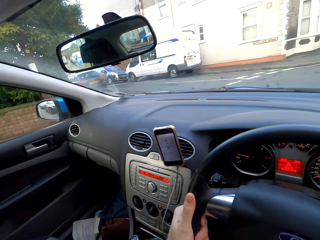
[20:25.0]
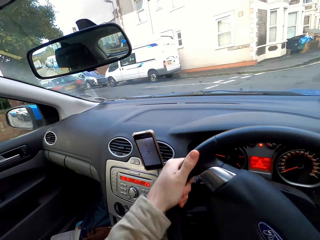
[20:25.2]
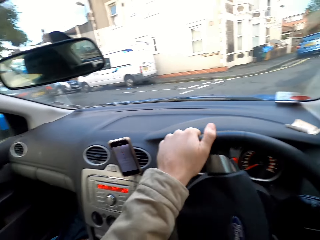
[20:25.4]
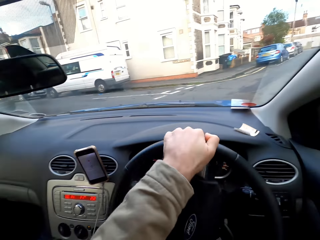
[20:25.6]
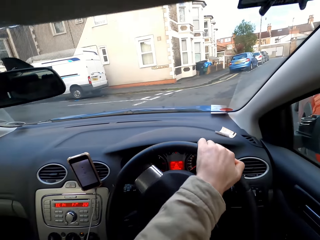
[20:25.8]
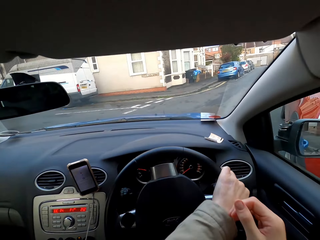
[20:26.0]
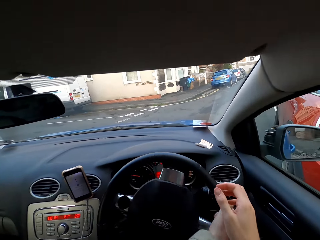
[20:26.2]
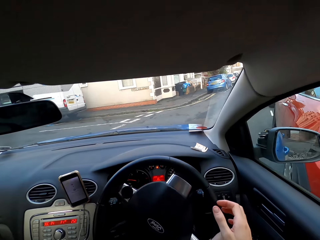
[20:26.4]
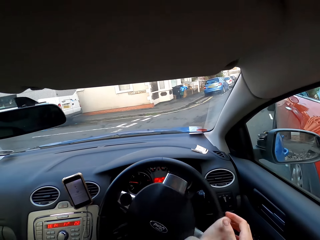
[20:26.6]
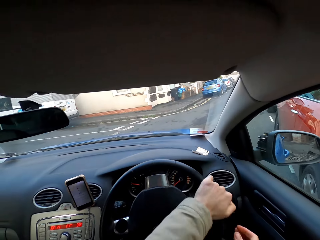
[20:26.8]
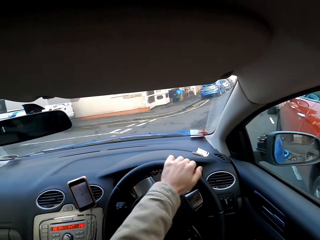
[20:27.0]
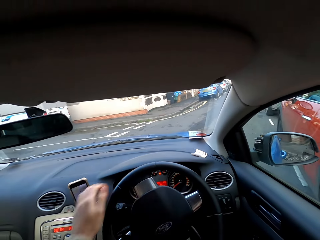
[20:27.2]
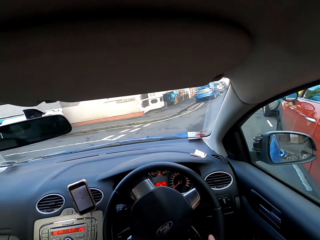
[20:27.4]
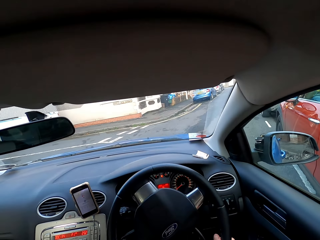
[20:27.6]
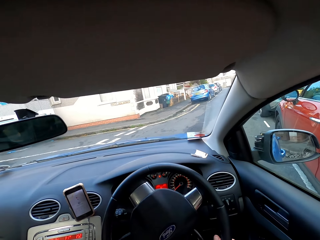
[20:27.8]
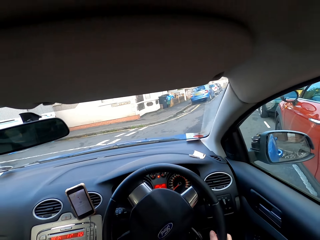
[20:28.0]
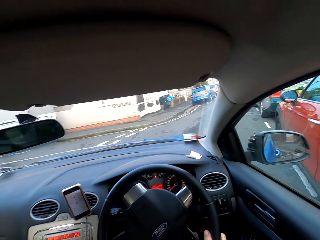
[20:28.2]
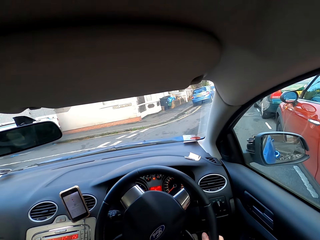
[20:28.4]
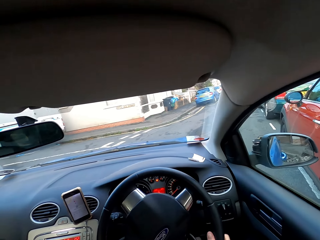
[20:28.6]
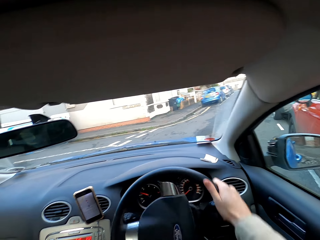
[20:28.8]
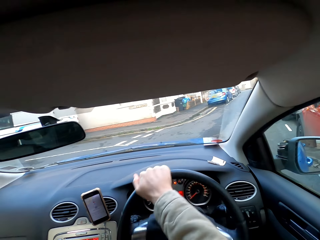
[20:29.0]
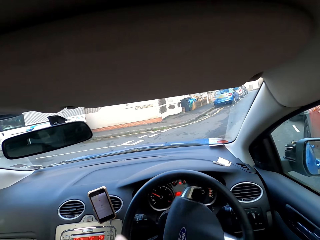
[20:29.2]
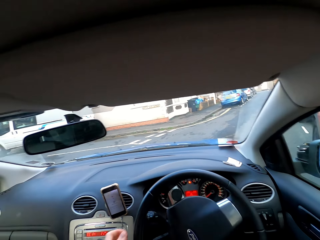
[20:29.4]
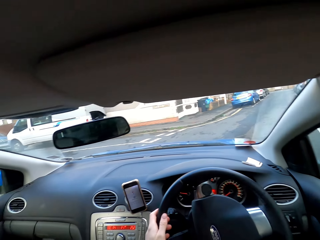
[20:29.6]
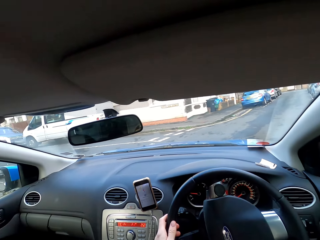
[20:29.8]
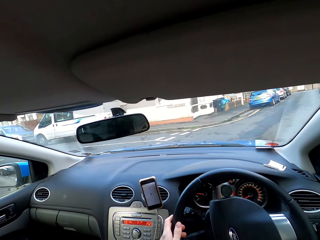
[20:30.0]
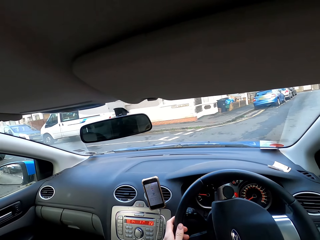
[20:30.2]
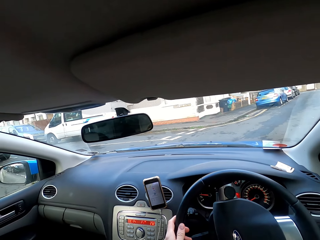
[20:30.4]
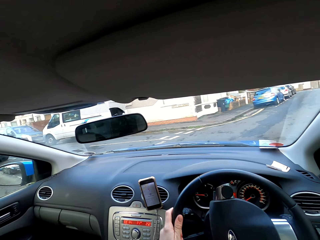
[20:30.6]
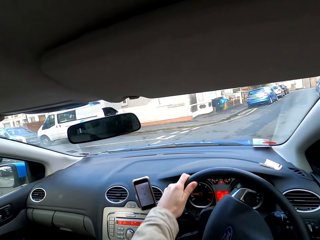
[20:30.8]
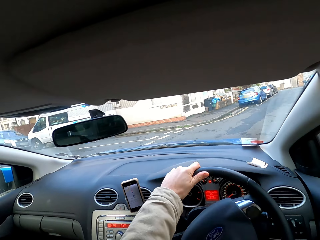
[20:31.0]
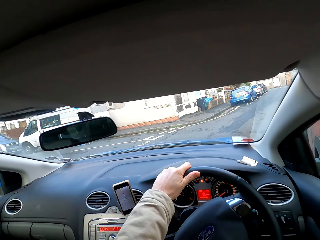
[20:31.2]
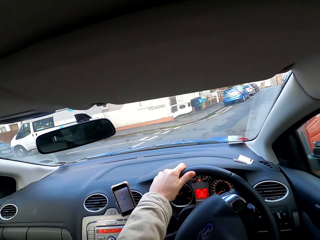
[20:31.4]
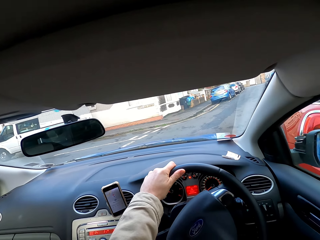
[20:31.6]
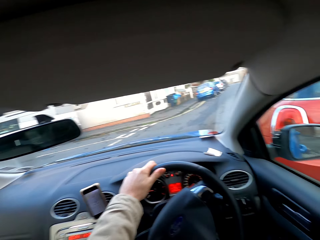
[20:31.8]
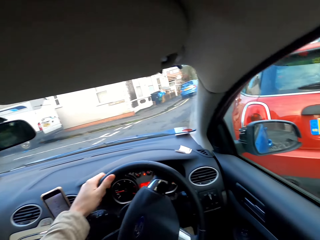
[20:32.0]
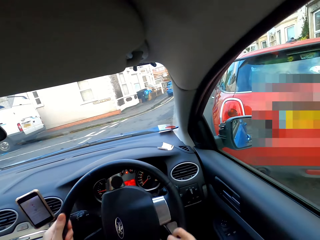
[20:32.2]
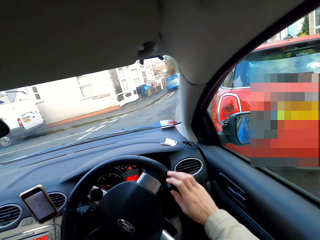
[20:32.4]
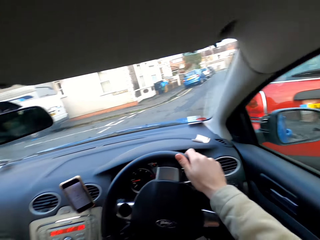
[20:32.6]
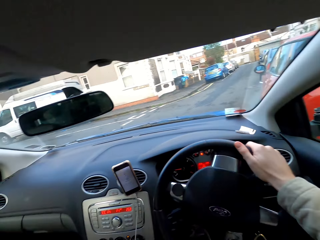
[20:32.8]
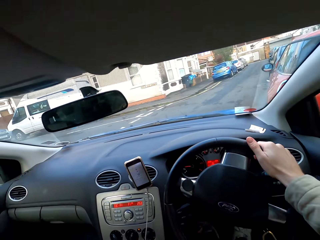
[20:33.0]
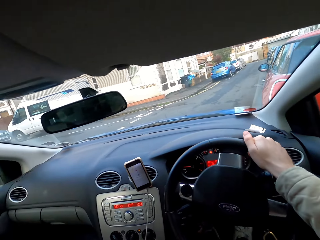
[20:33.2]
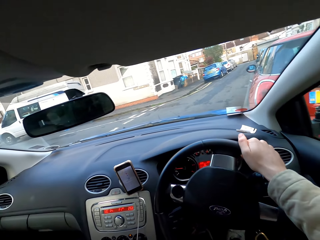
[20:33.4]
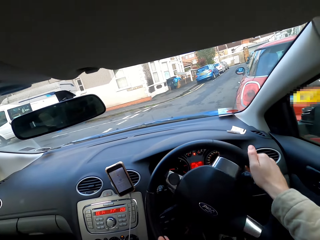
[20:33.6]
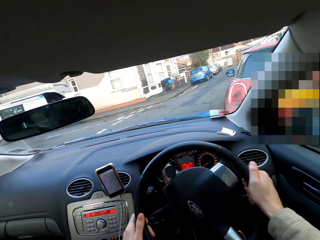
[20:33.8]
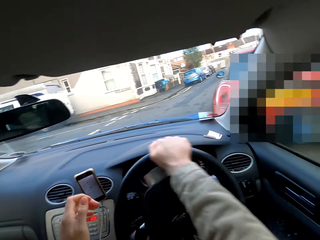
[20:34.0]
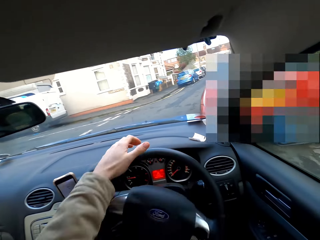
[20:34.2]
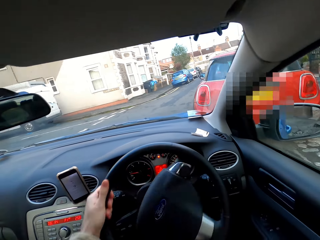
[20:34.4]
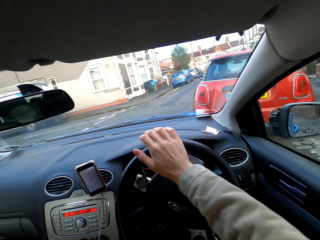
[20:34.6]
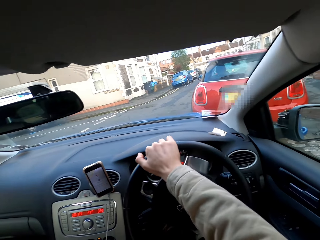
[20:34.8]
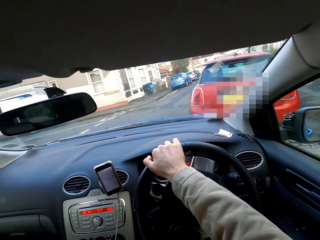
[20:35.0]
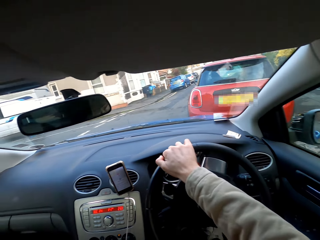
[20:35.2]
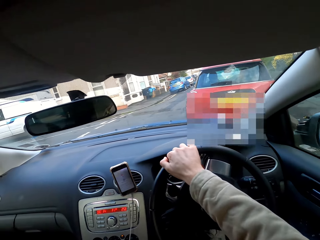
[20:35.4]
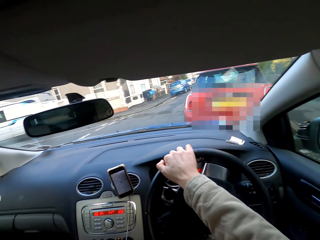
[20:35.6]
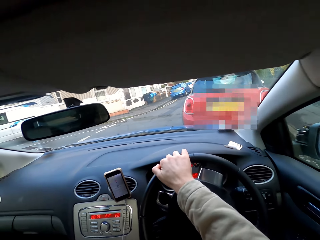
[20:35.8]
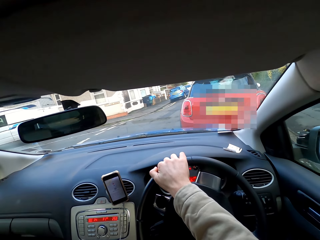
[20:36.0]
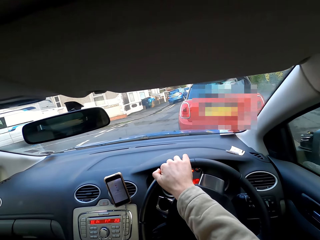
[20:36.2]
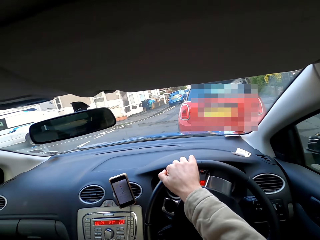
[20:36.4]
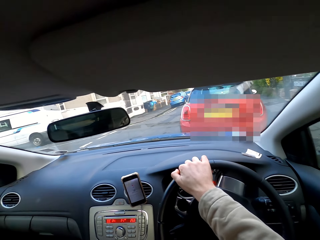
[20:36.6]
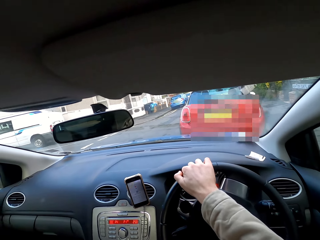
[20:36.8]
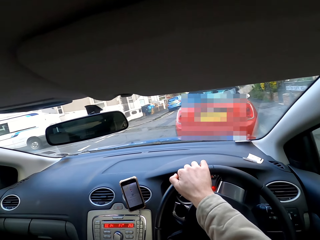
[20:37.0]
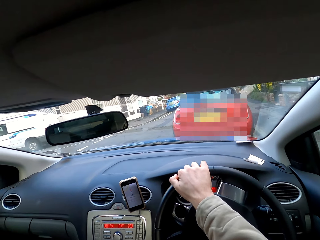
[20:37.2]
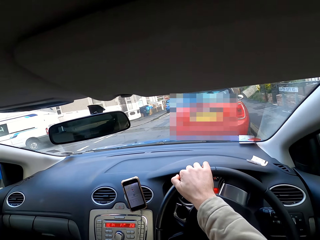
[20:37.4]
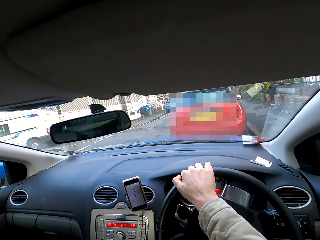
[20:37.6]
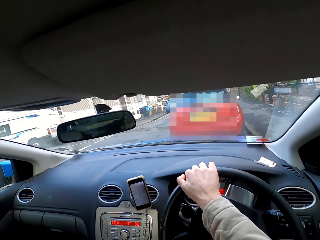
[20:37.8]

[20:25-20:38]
The camera wearer drives the car with his right hand. He drives the car with his left hand. He drives the car with his right hand. He drives the car with both hands.

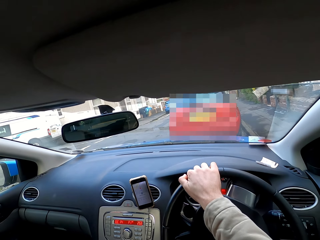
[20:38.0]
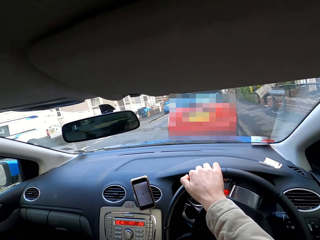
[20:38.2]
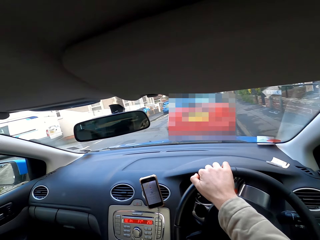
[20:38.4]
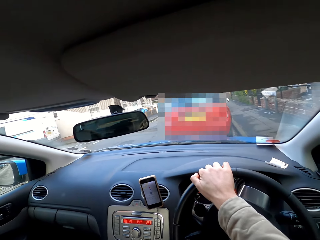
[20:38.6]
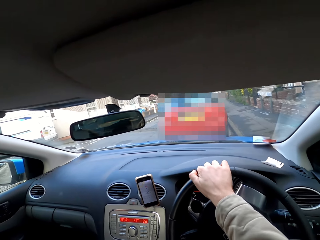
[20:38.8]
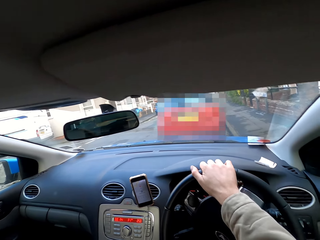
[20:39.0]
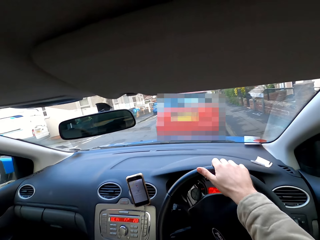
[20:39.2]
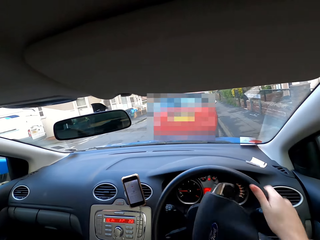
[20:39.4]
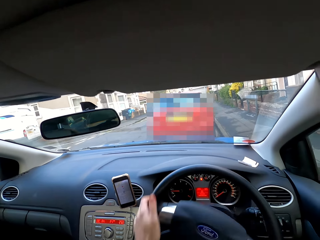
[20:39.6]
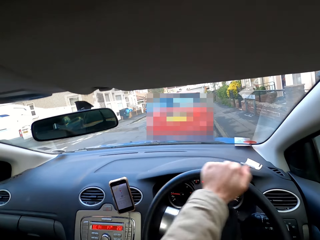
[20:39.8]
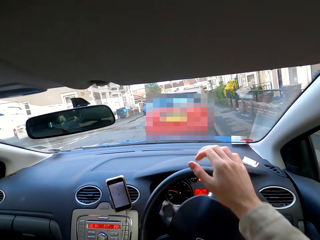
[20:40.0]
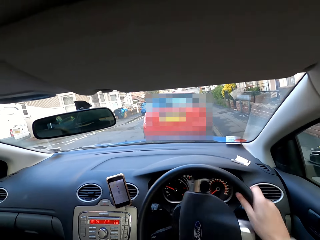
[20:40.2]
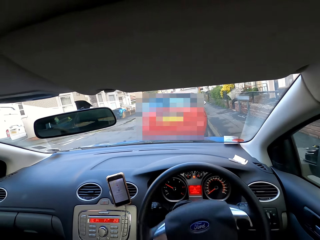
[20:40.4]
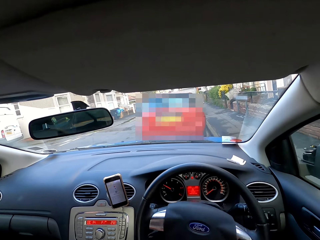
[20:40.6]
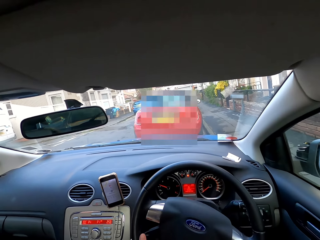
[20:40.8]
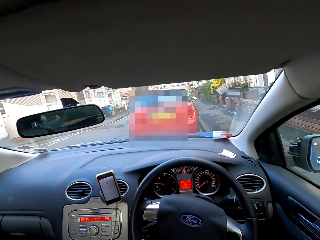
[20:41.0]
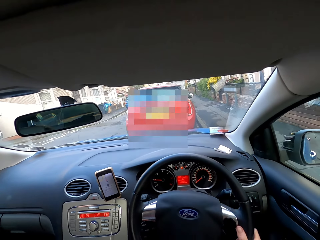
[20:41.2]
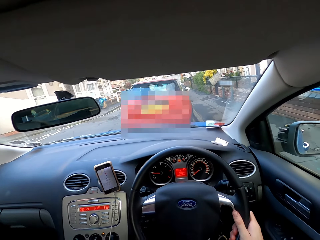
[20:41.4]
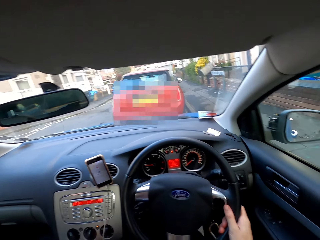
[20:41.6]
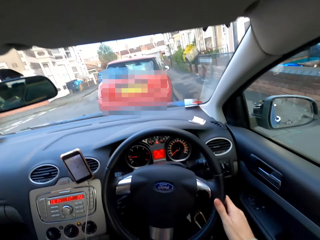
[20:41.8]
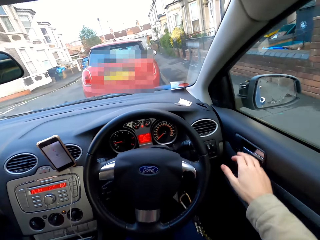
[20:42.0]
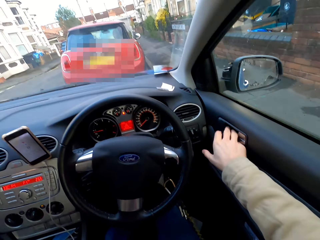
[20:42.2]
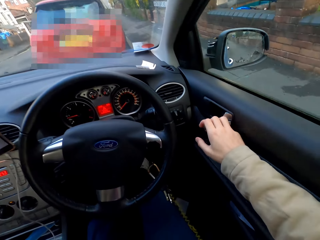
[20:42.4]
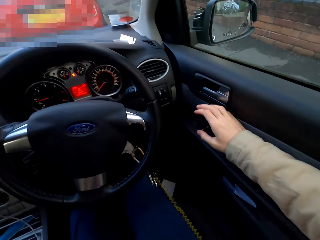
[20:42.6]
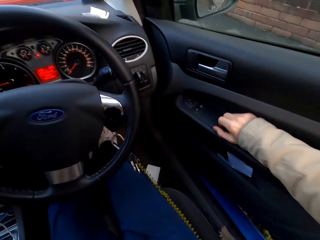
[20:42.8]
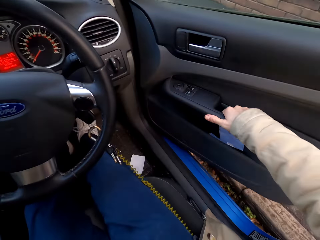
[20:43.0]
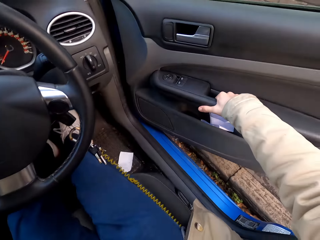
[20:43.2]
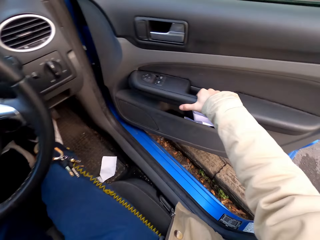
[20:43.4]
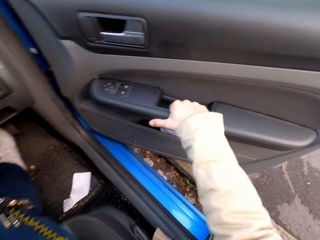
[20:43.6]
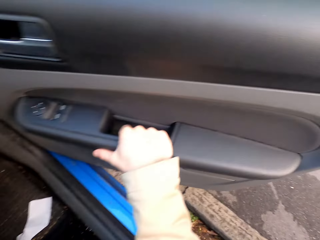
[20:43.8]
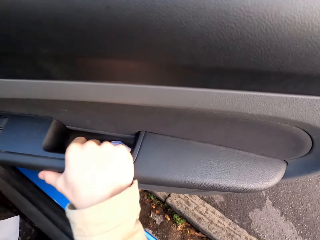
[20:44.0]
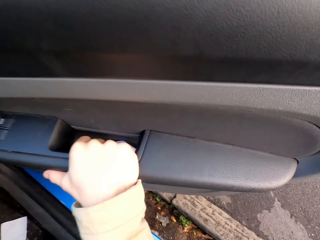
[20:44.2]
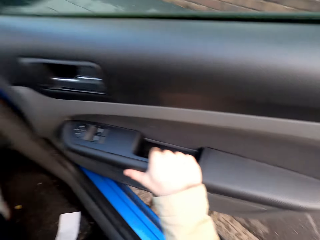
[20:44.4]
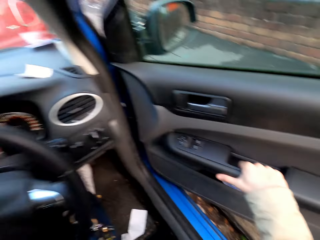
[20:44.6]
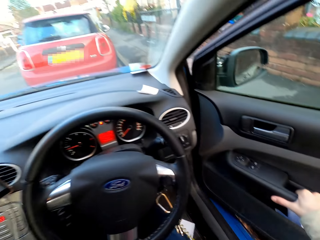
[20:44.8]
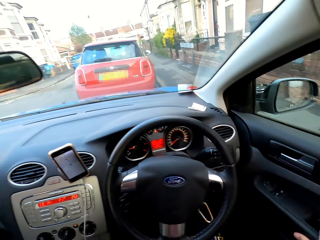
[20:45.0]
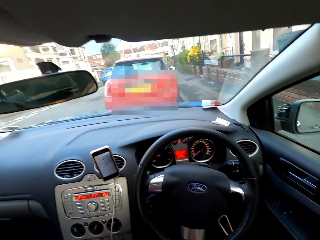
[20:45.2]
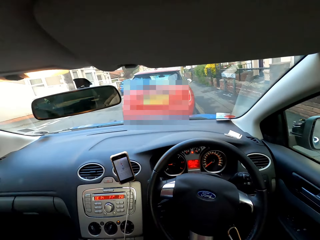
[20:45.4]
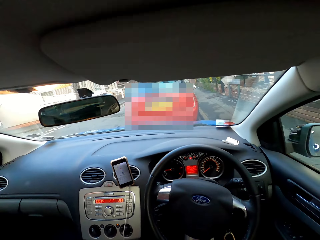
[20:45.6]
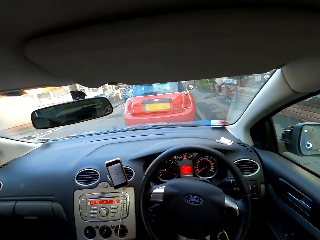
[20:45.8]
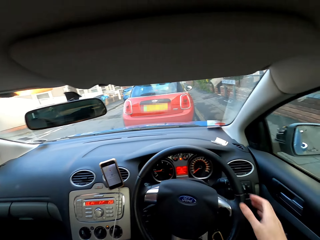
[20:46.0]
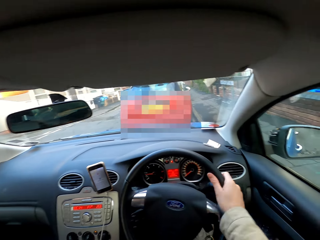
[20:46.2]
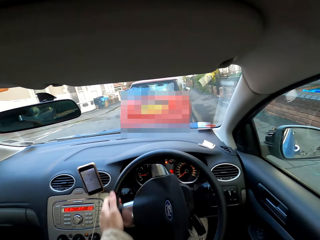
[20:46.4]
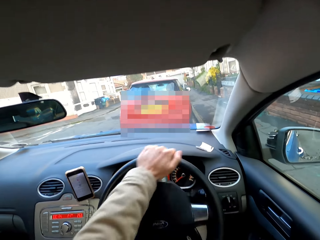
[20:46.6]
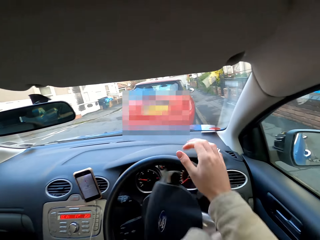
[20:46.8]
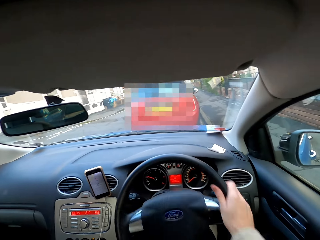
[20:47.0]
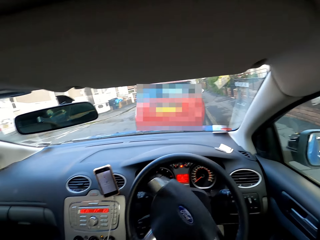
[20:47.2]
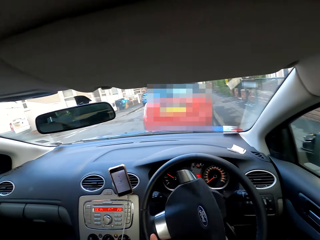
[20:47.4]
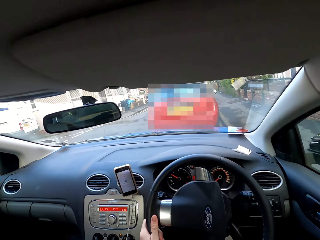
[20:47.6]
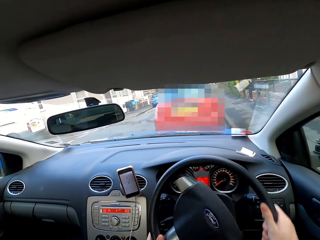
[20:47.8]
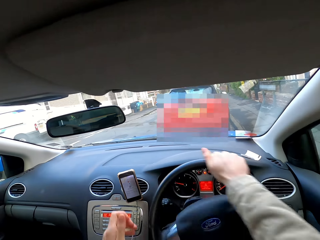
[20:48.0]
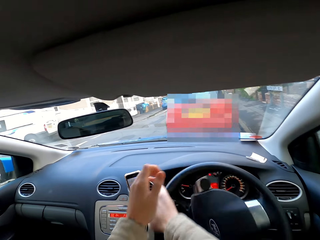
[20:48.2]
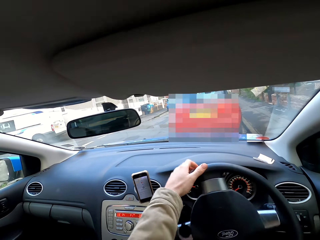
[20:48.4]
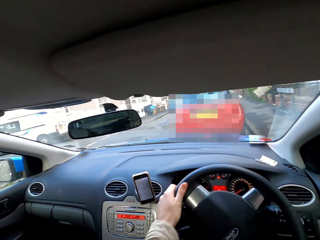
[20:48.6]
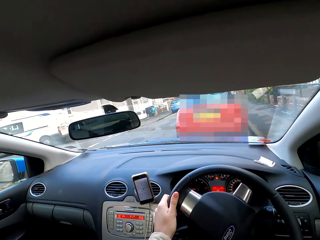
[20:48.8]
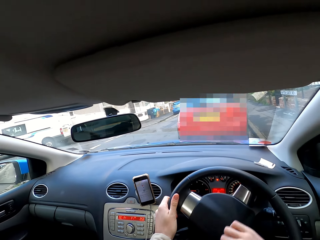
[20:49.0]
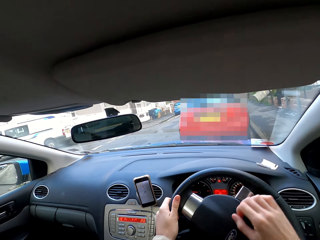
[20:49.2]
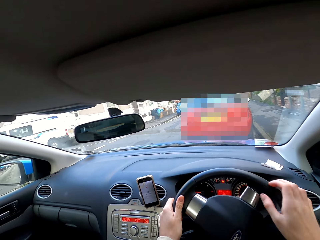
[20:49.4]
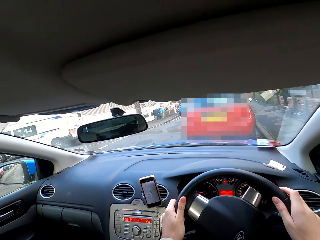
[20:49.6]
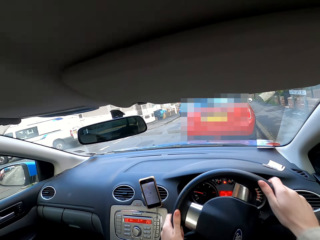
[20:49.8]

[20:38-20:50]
The camera wearer opens the car door with his right hand. He closes the car door with his right hand. He drives the car with both hands and parks the car.
